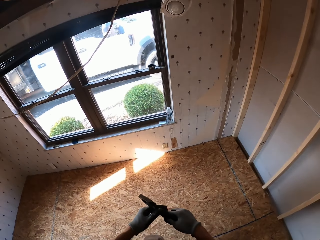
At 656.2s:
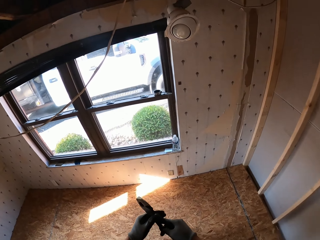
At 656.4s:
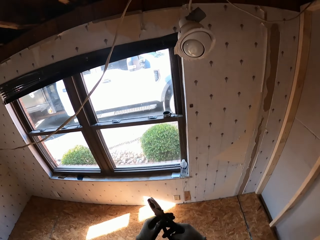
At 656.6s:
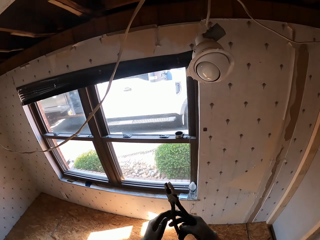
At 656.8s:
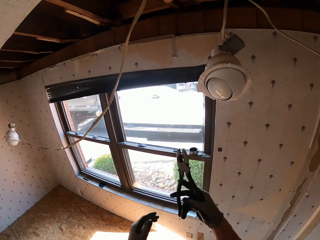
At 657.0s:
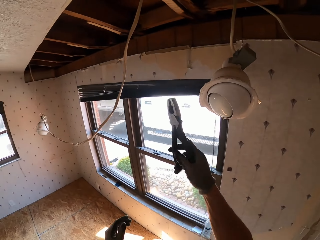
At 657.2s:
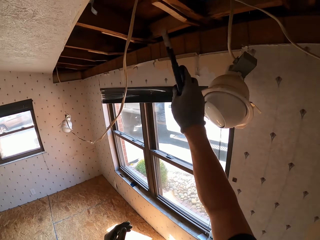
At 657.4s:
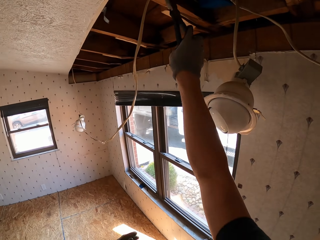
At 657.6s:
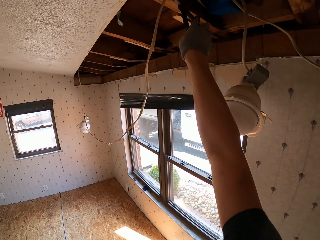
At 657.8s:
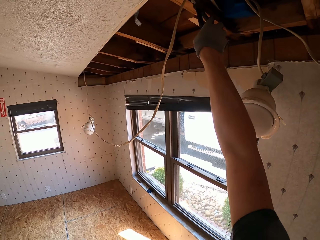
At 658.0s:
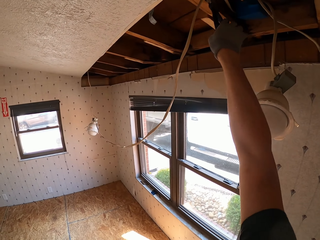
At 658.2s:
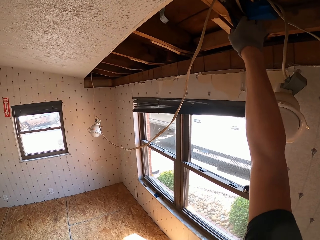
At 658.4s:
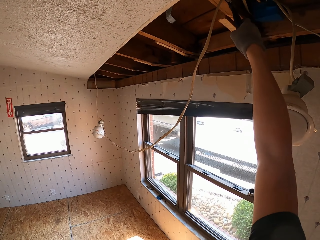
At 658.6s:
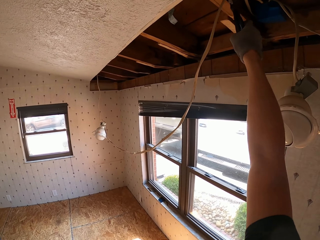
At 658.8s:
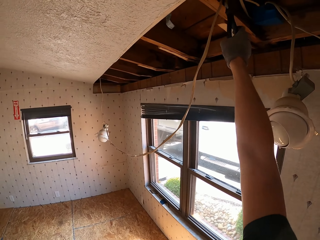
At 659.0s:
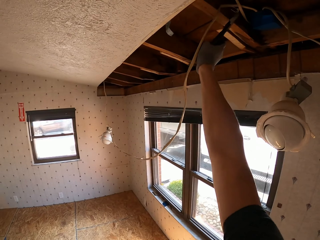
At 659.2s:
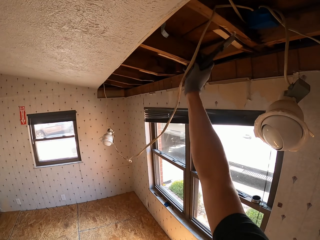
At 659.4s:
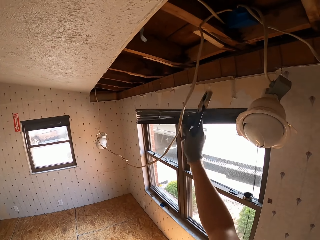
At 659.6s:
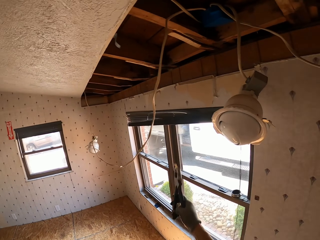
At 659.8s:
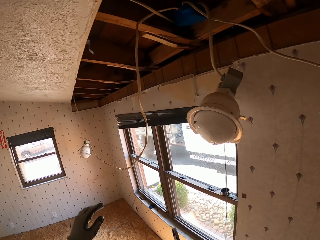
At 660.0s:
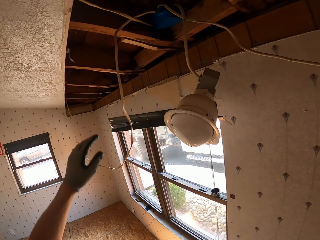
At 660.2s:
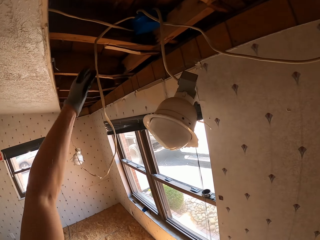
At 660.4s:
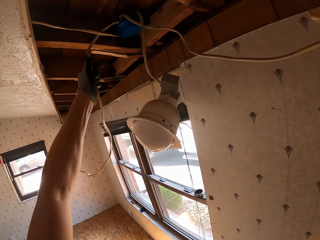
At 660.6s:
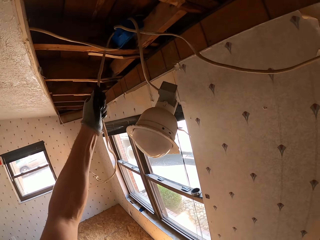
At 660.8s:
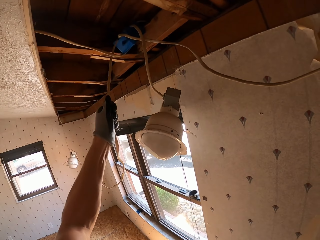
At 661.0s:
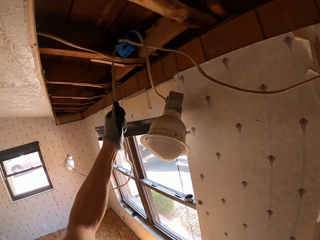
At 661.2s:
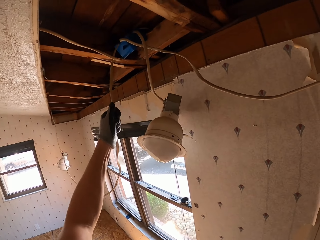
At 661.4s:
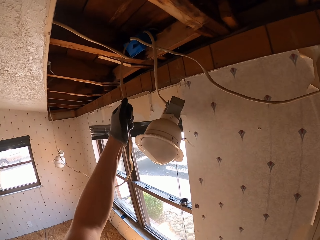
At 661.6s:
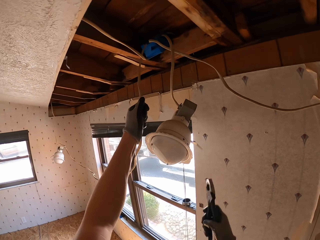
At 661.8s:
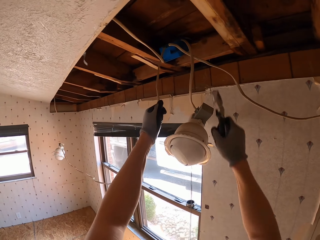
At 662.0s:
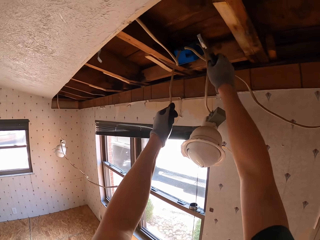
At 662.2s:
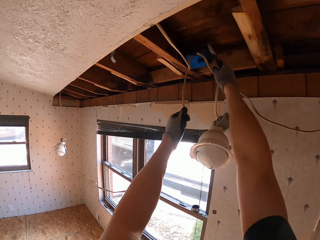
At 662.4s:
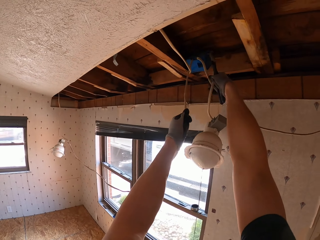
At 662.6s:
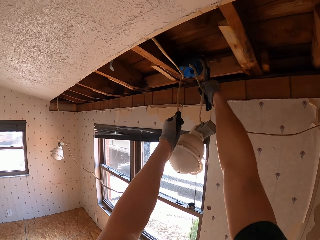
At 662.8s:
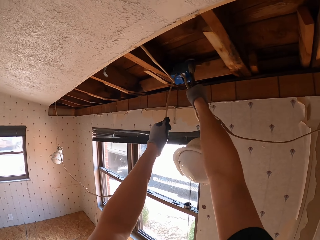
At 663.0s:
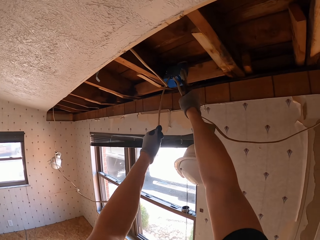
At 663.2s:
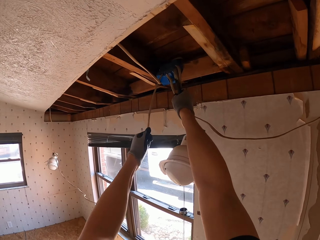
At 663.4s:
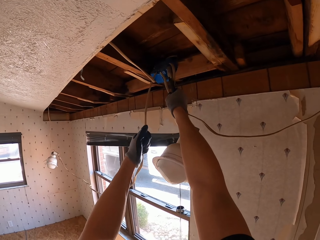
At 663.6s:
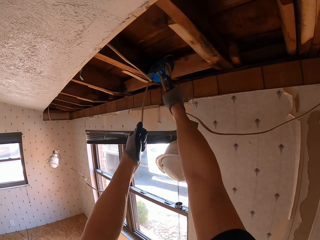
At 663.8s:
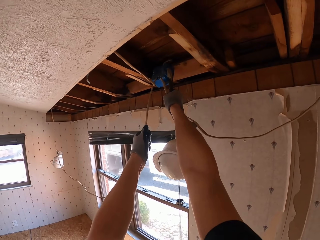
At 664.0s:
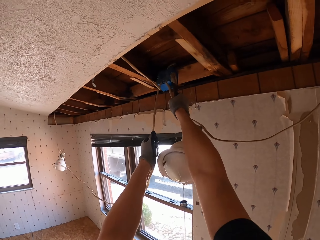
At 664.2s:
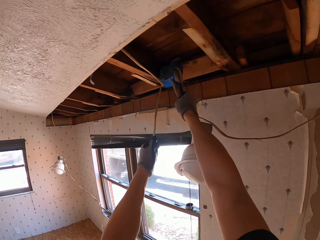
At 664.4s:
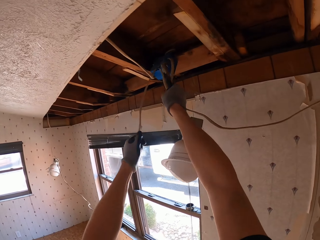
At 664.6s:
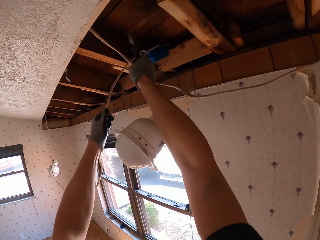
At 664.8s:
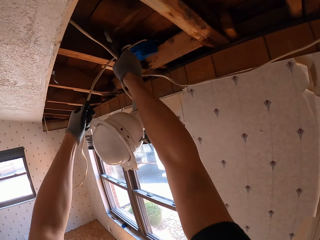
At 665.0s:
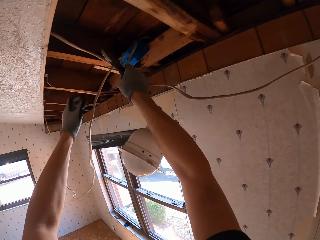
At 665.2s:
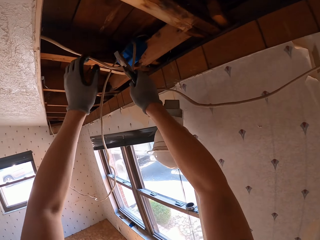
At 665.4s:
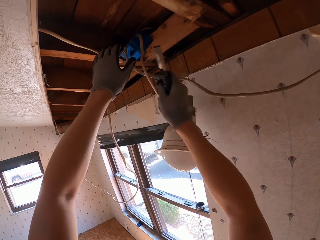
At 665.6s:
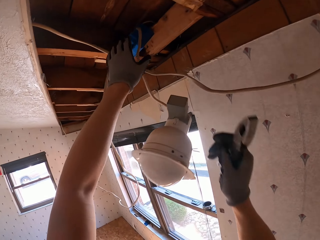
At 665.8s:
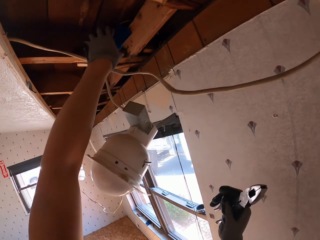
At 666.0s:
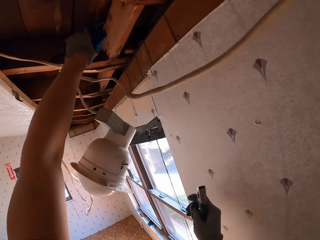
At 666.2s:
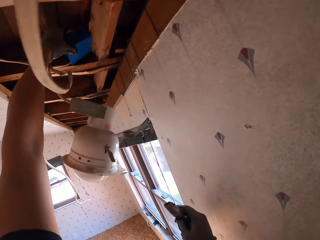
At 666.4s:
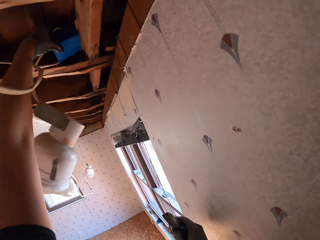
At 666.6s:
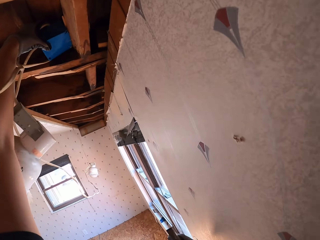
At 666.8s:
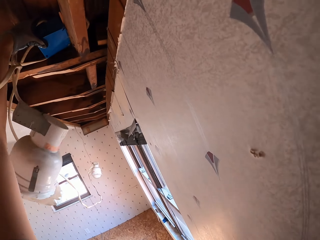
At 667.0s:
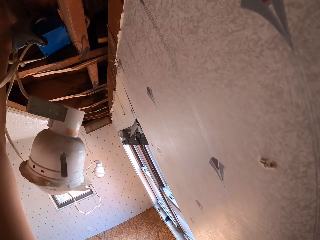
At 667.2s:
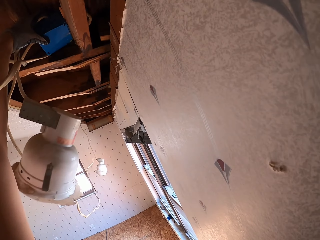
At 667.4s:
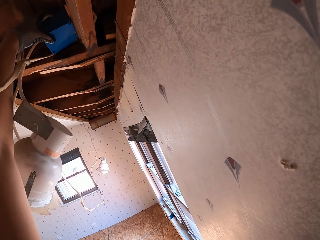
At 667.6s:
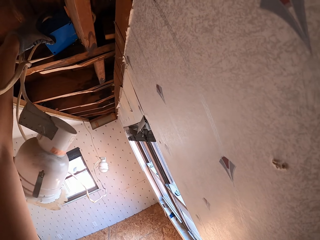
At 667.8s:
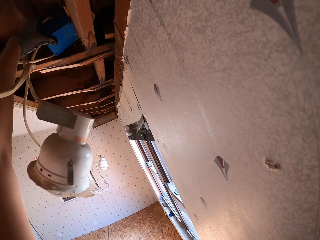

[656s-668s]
The camera wearer fixes the wire cable with pliers. They pull out a nail with the pliers. They move the cable with the right hand. They hold the wire.

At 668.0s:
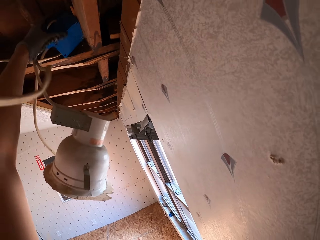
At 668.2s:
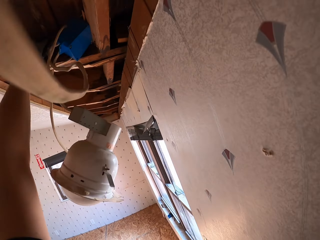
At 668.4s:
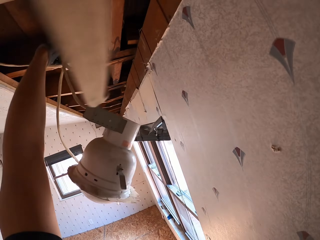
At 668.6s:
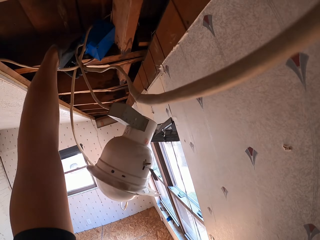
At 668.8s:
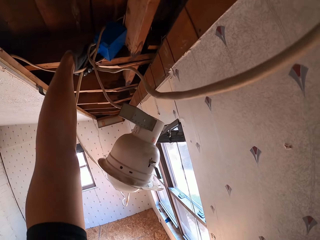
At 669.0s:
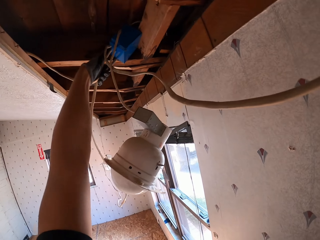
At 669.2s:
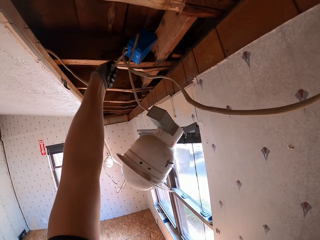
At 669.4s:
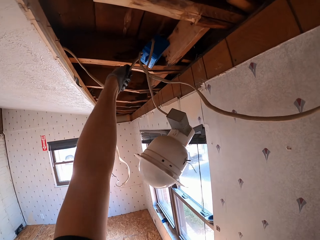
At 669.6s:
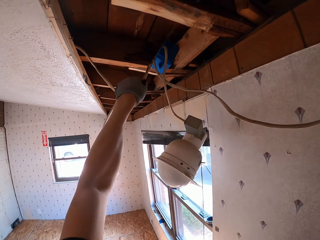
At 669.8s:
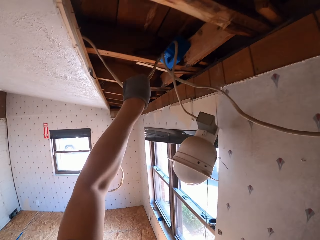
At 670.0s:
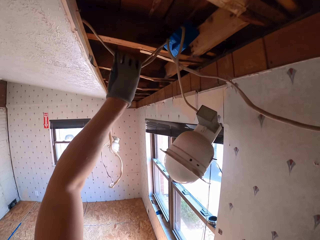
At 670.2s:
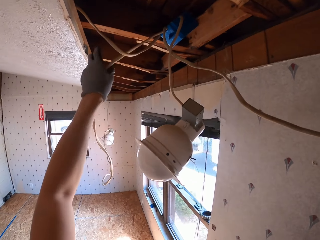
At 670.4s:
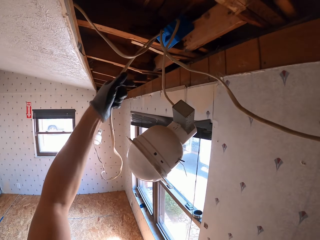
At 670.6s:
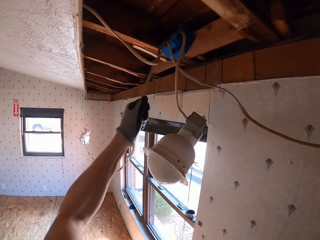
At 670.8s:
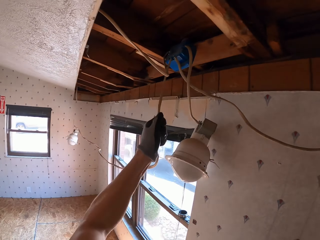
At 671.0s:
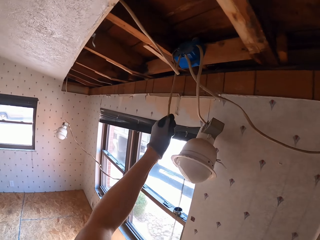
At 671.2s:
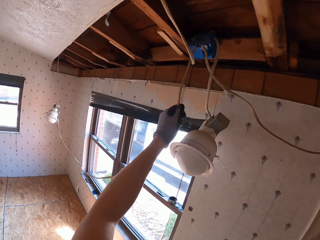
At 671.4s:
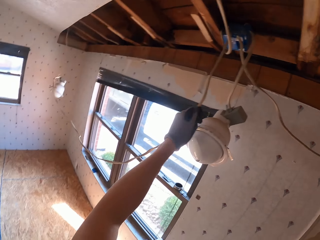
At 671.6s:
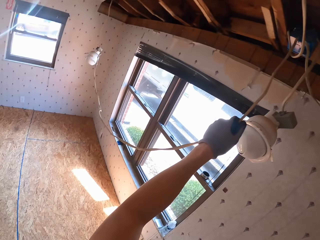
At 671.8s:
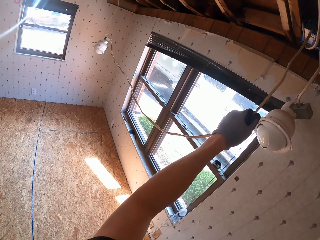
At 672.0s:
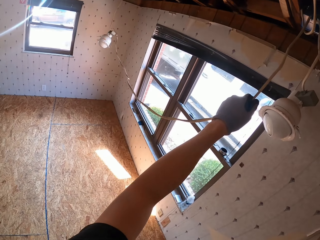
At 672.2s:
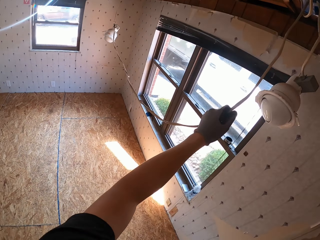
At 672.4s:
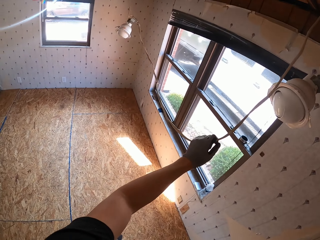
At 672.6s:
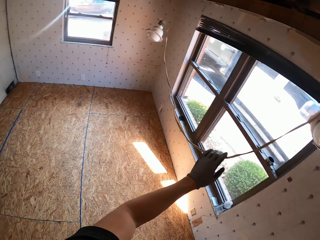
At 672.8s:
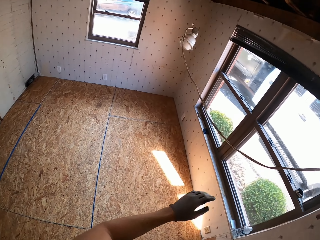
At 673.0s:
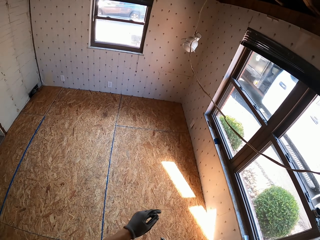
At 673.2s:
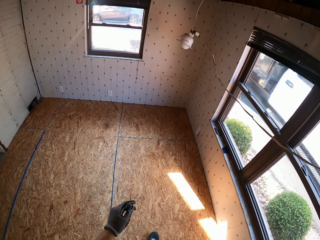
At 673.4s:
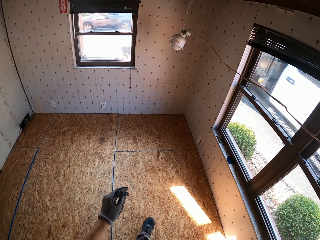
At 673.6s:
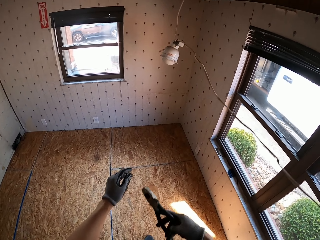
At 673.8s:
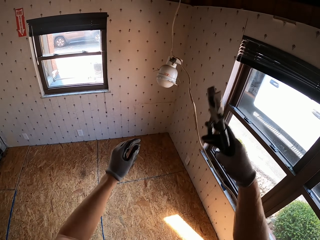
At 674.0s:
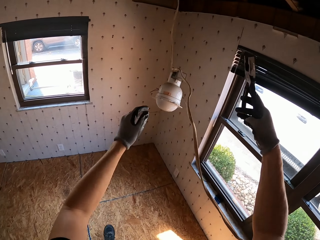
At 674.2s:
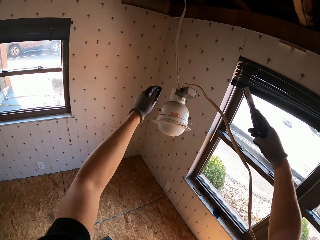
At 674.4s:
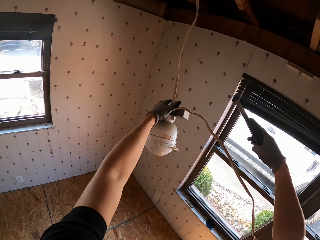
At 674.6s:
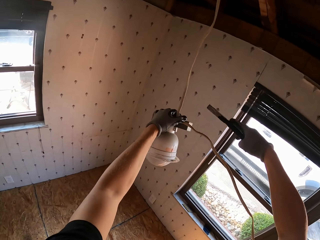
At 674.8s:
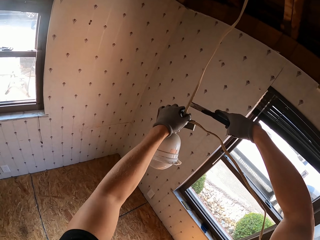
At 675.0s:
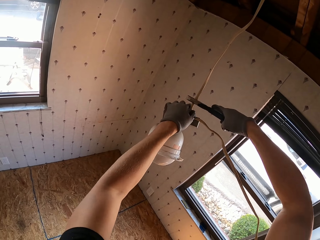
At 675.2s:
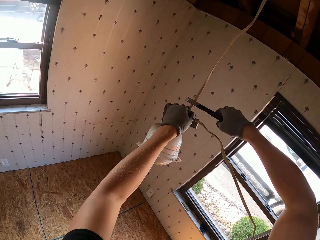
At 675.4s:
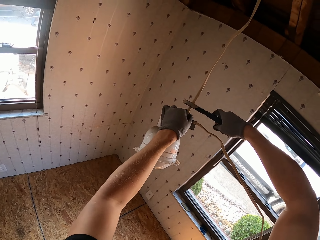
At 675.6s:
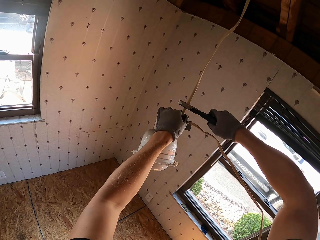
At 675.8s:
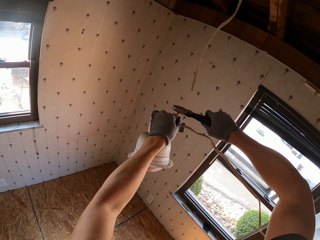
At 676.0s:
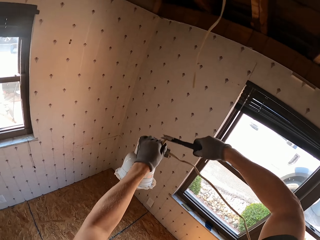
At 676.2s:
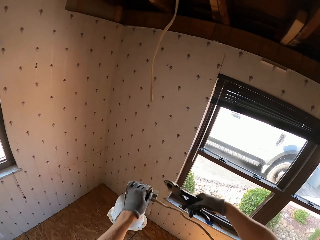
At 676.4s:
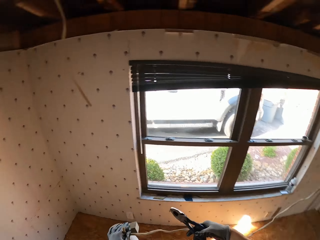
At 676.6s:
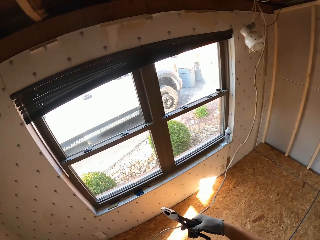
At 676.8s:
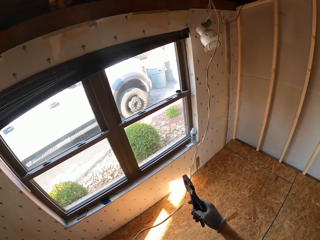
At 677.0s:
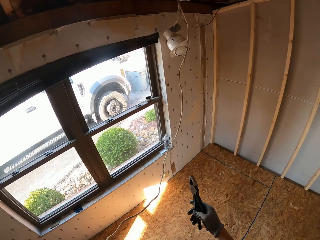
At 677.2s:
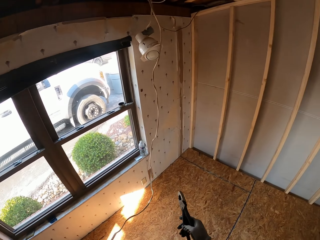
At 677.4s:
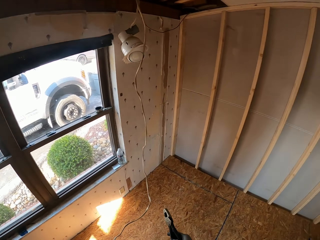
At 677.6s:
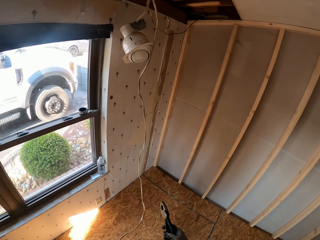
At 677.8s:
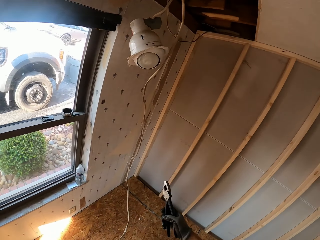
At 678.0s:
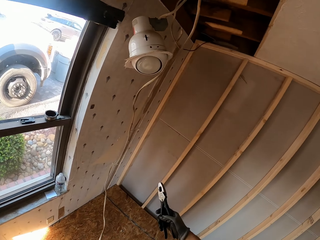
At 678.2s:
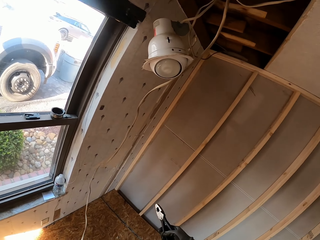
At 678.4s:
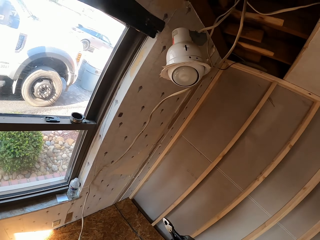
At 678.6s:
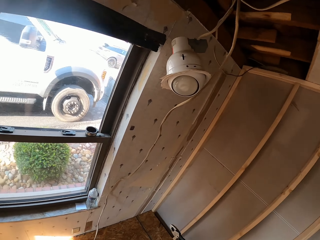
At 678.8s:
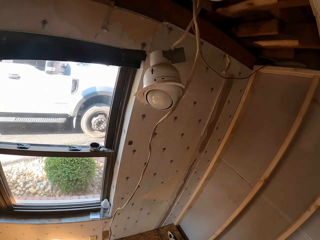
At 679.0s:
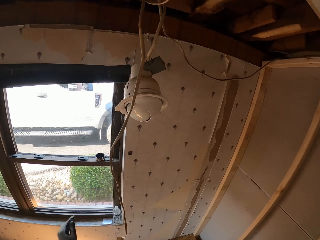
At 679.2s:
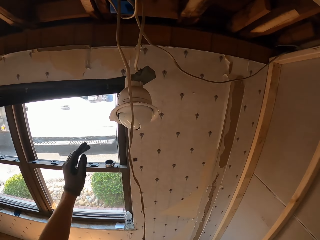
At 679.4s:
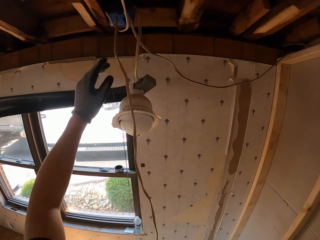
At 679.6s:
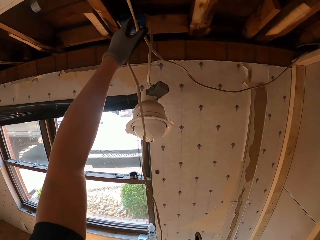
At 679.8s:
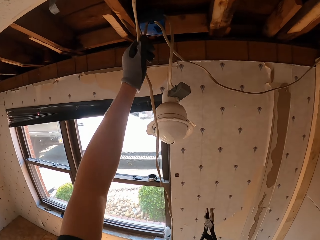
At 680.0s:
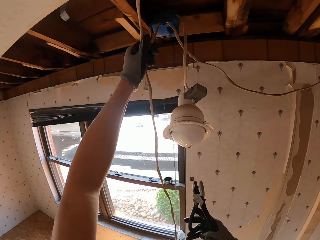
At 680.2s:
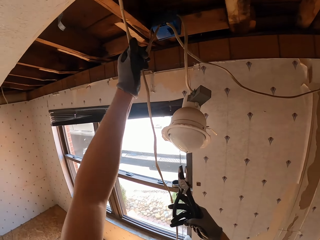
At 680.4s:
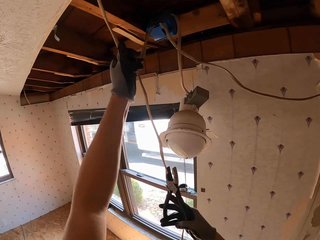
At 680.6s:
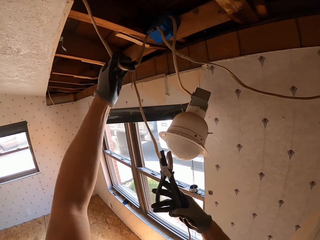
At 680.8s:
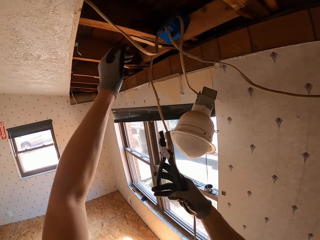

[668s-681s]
The camera wearer cuts the wire cable with pliers. They hold the wire cable with the left hand.
